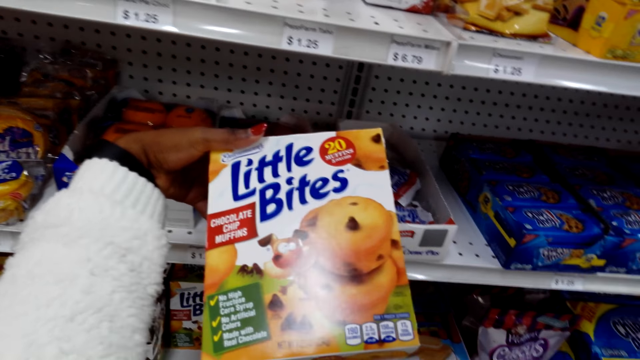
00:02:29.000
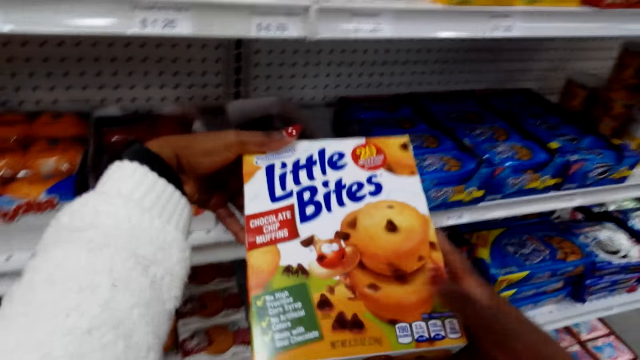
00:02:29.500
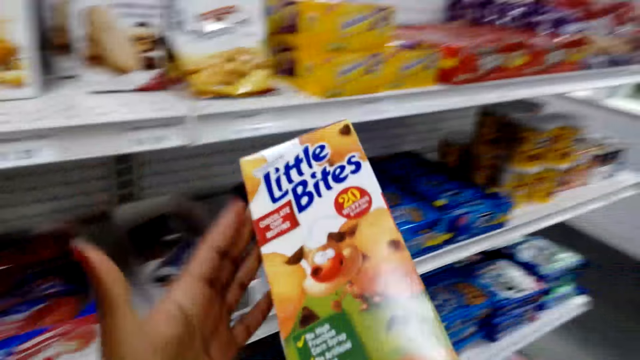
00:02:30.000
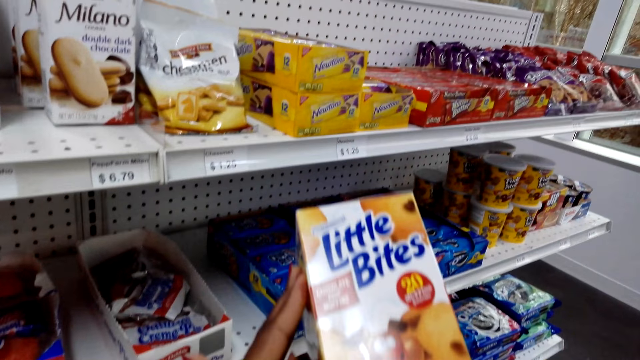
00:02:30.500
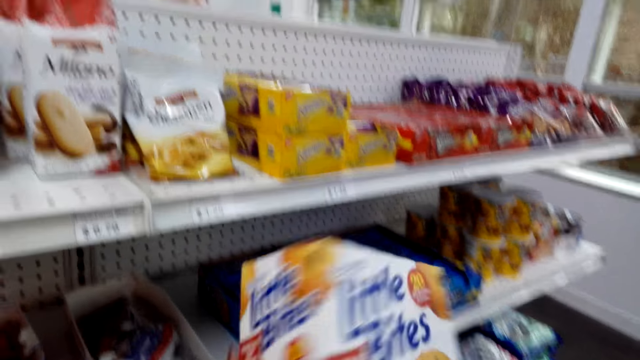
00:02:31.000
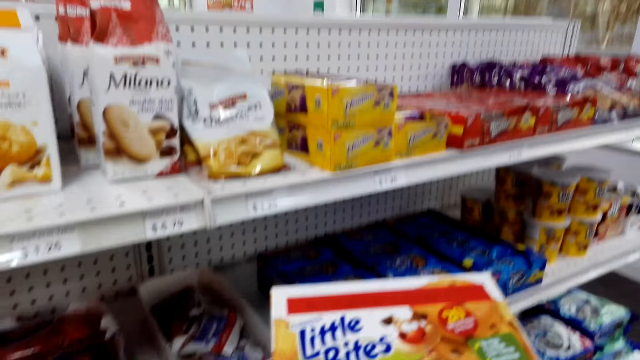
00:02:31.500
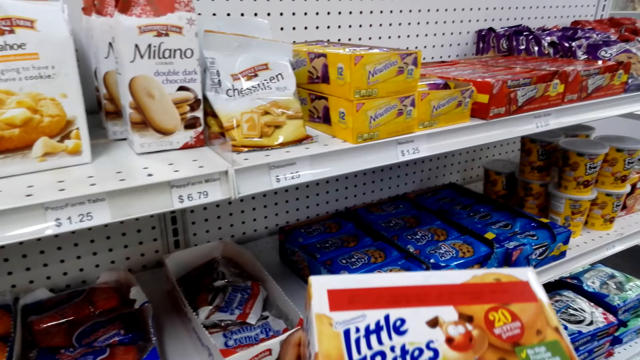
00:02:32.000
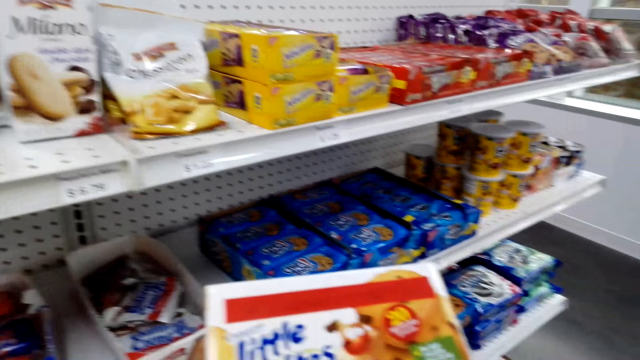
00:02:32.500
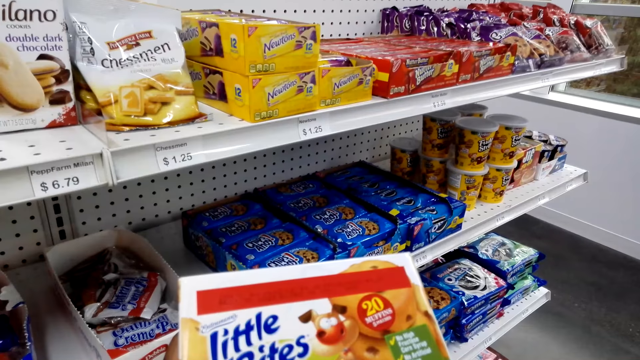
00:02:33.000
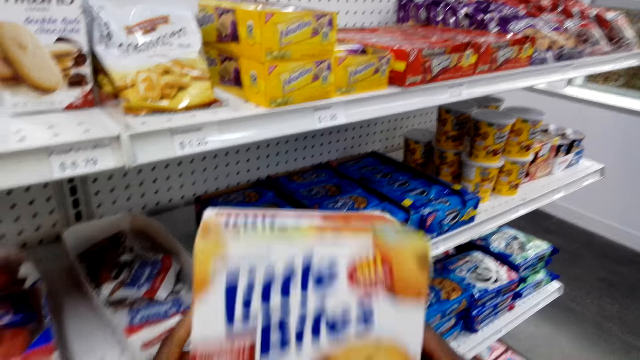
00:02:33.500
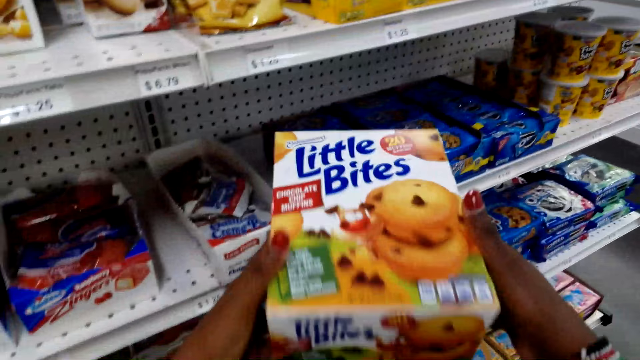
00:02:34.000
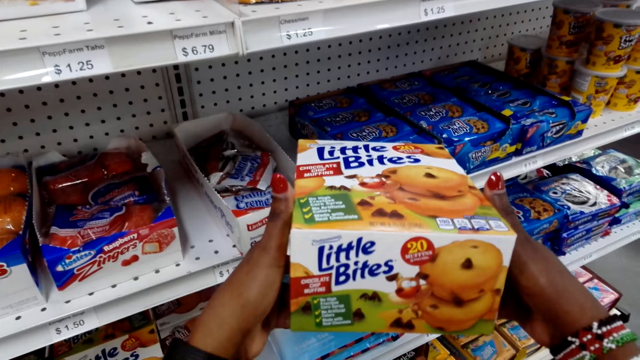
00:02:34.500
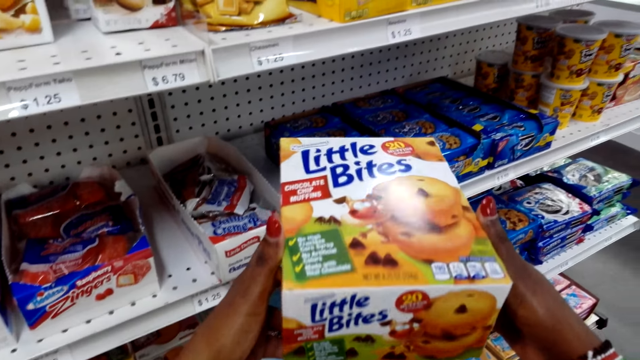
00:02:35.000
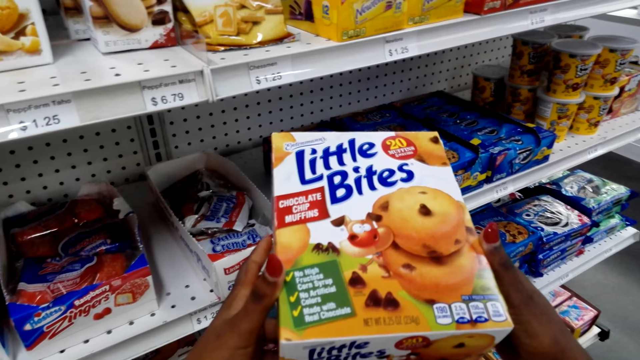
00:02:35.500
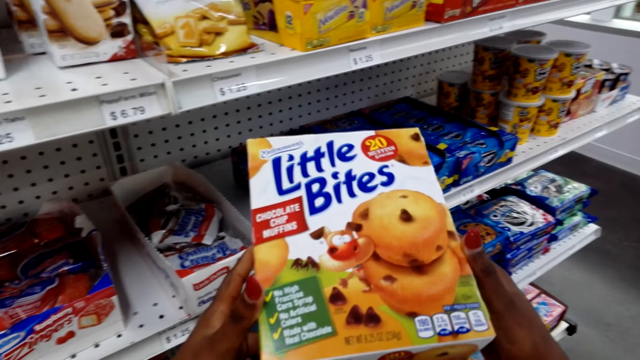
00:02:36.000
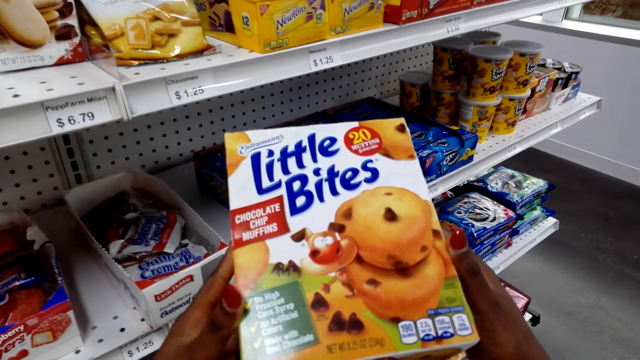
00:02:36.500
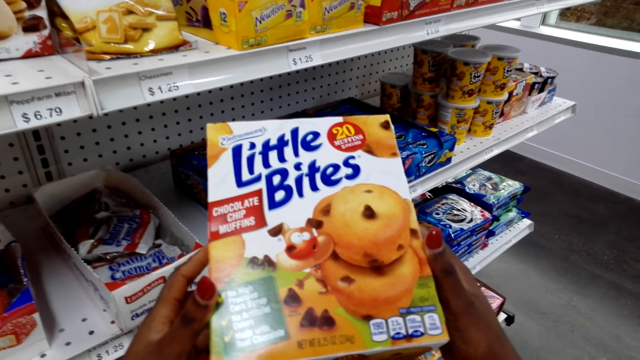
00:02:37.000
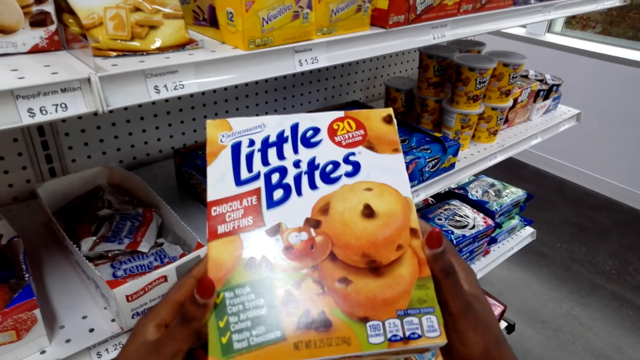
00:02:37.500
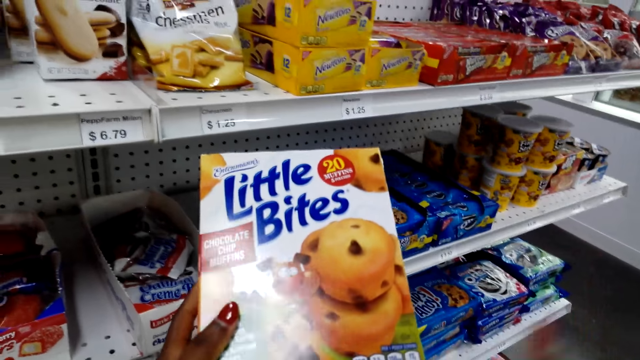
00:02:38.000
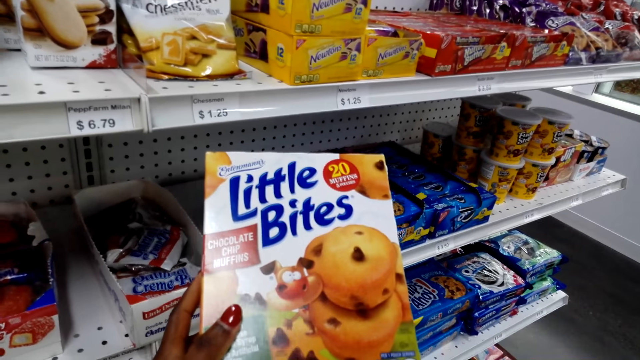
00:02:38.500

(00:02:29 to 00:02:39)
The camera wearer looks at something.

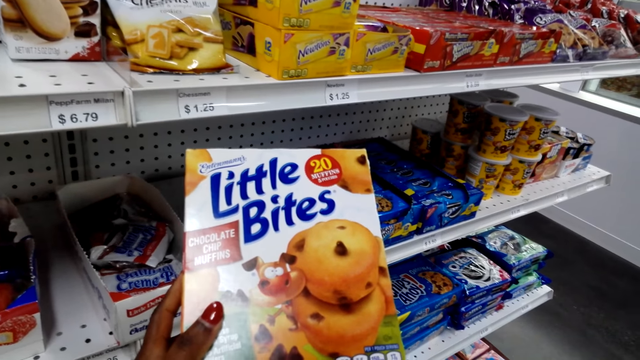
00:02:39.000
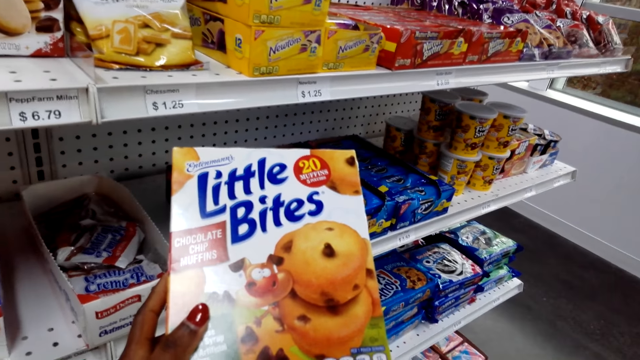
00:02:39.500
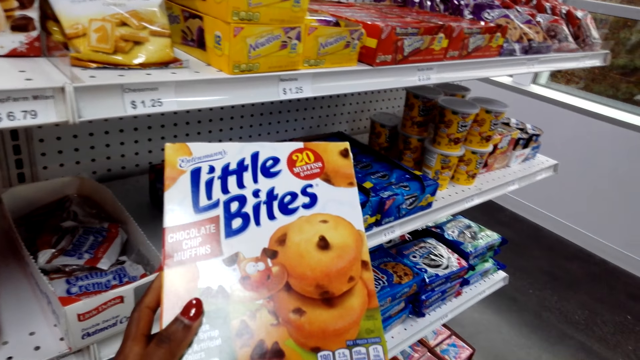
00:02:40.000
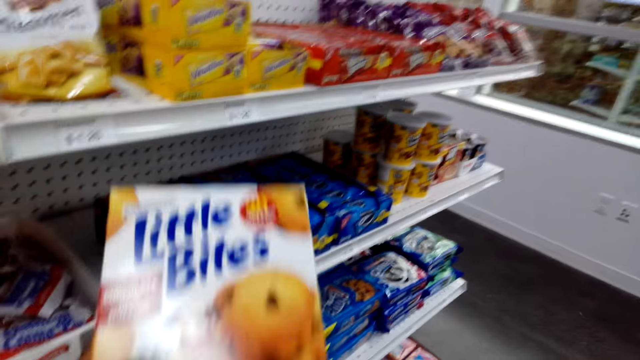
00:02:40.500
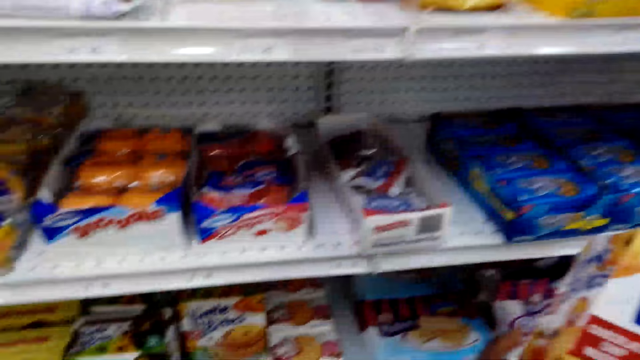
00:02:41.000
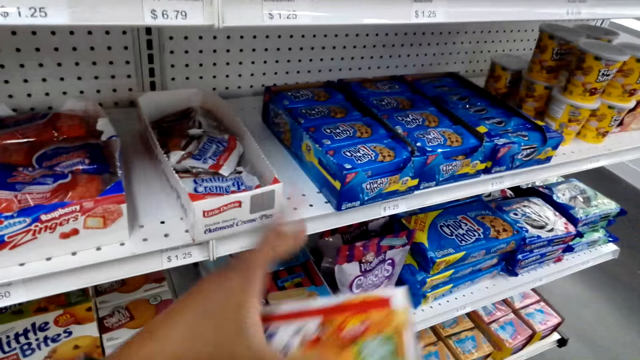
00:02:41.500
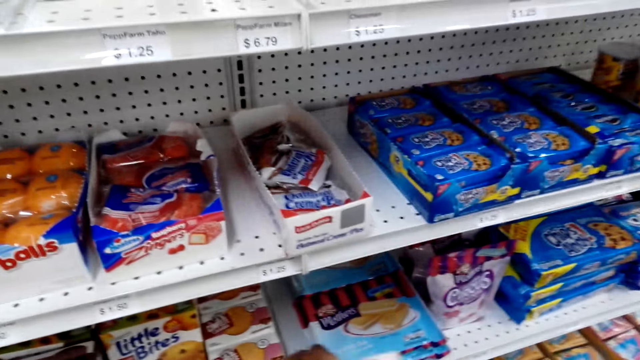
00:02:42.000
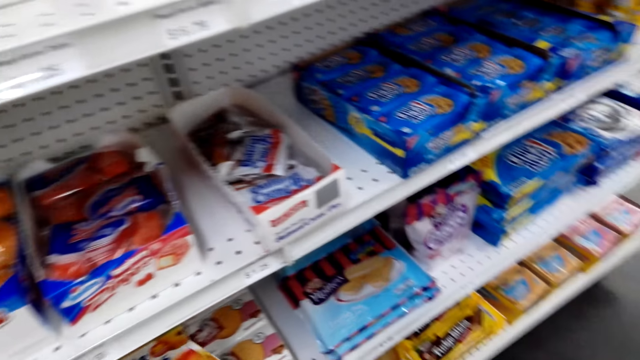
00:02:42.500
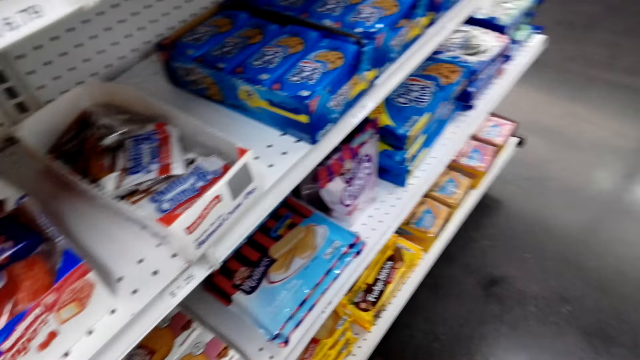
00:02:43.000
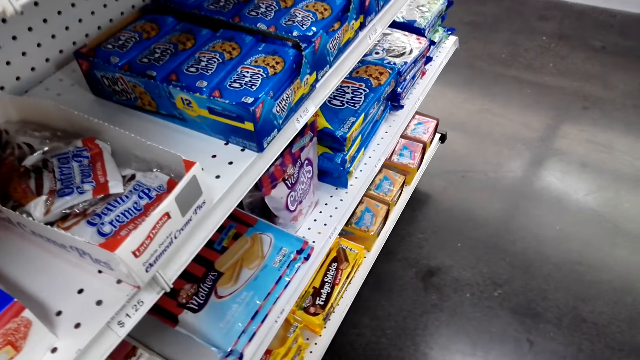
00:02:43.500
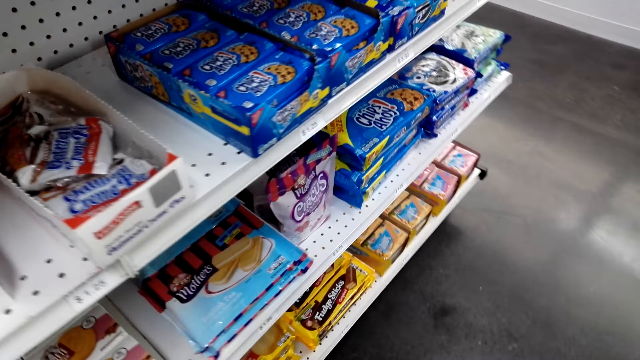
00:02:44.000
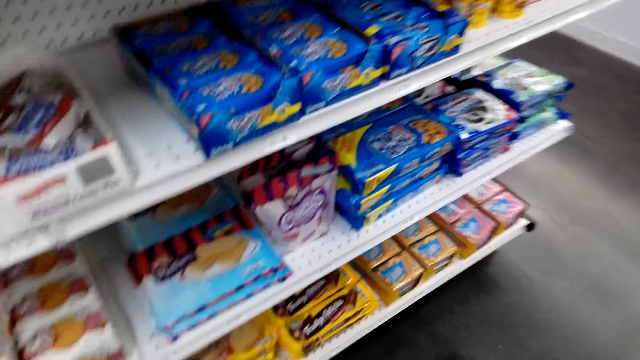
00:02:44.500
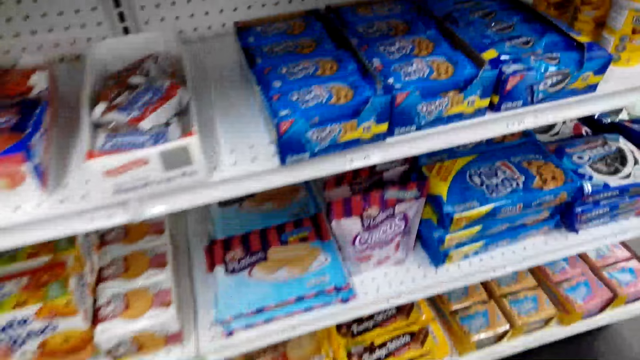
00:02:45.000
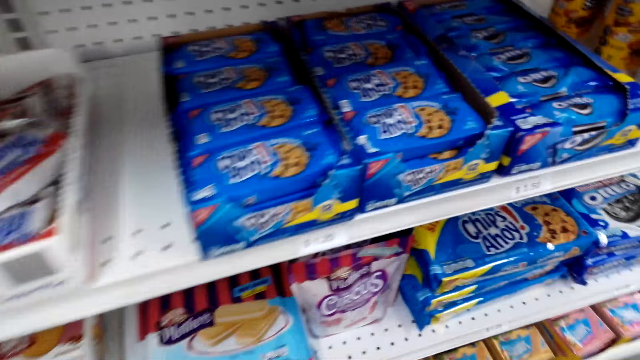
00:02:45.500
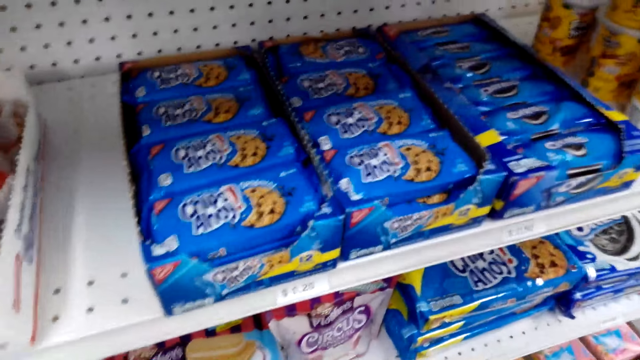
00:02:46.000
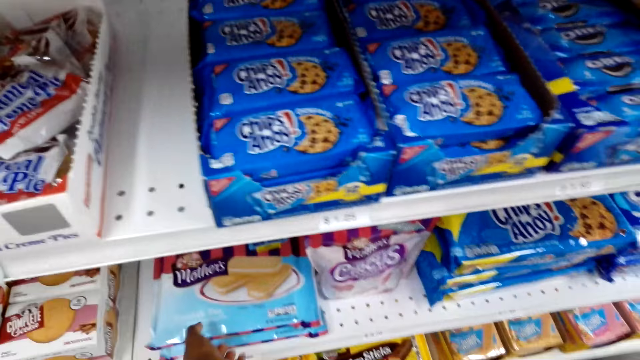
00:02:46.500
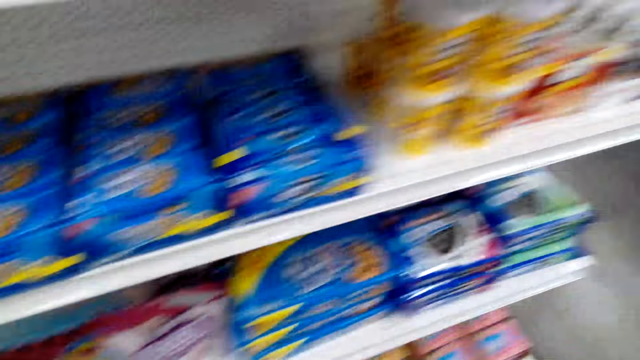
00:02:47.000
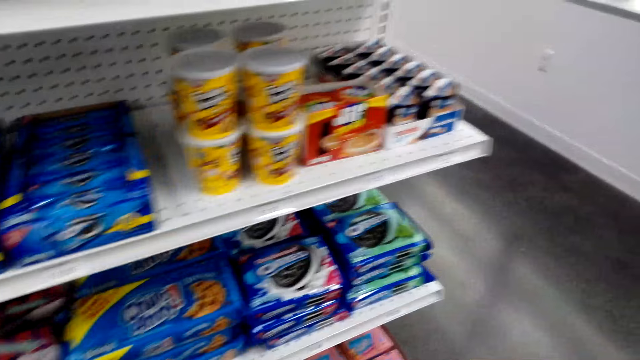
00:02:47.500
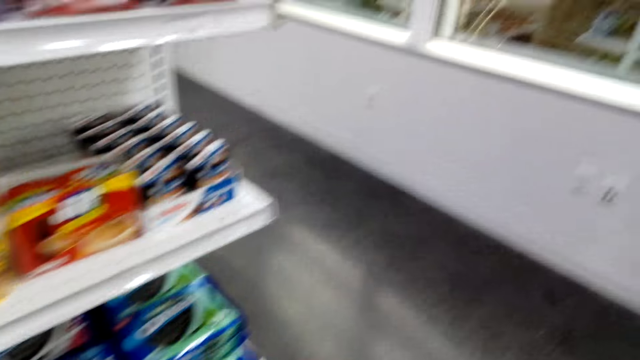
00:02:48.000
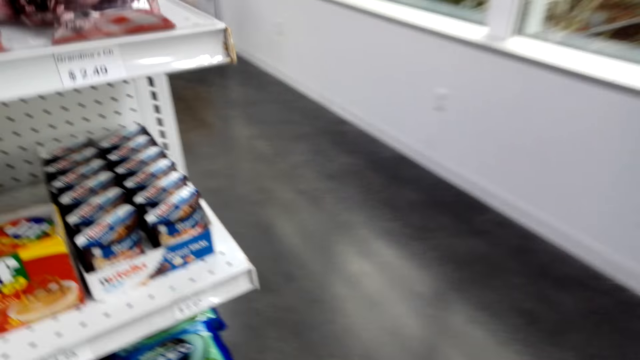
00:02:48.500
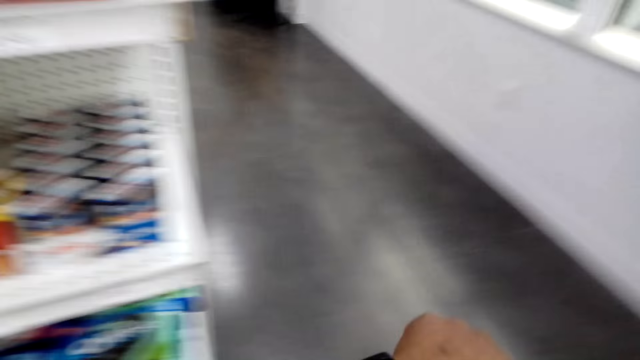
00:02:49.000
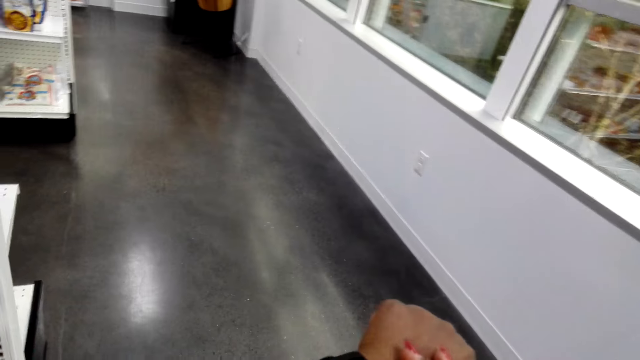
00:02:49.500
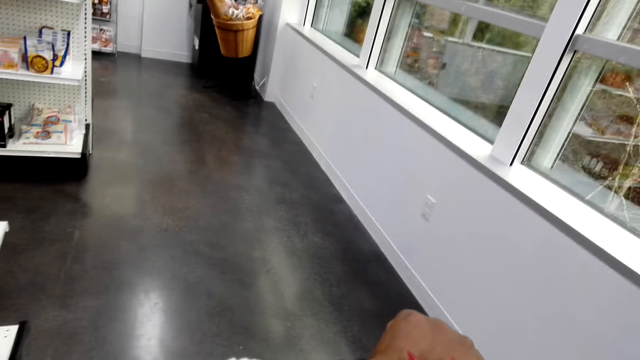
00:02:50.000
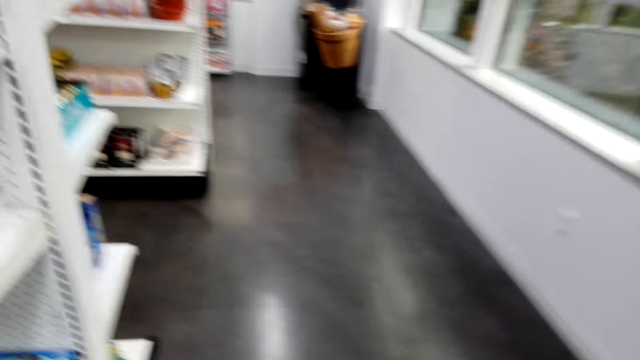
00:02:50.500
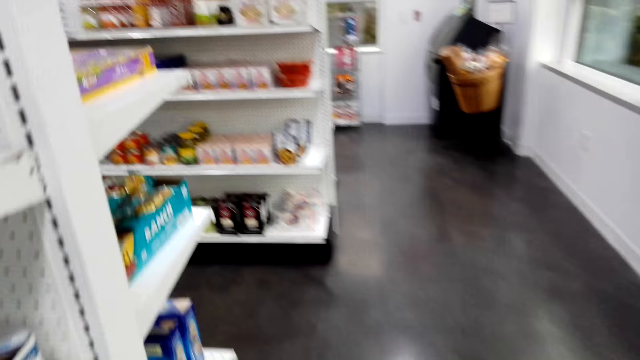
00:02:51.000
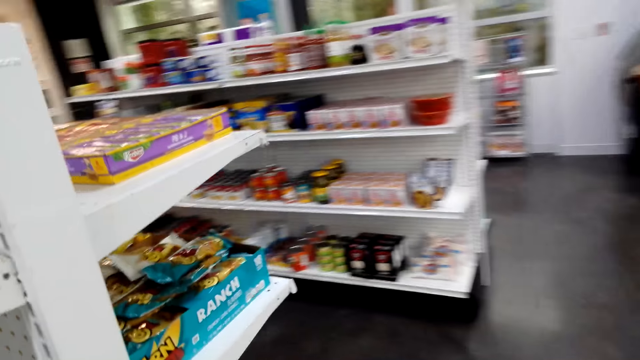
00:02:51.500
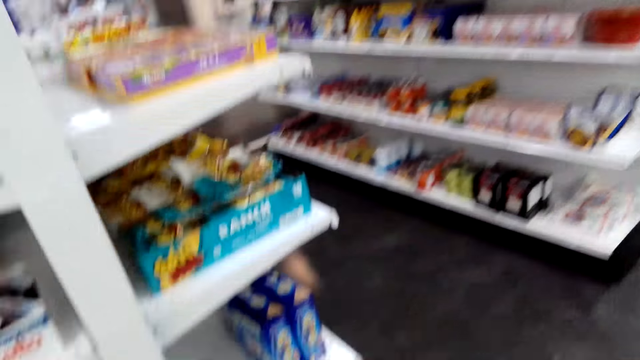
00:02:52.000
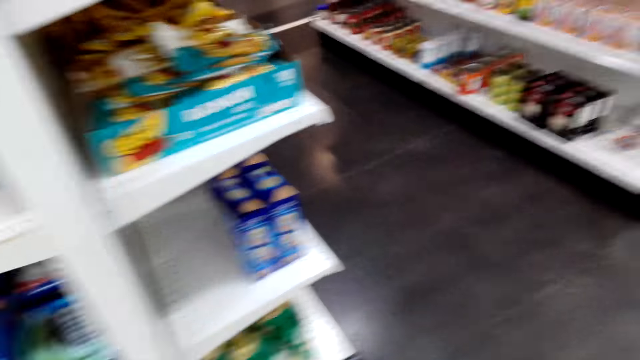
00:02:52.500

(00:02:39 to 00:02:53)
The camera wearer looks on the snack packet. They return the snack packet on the shelf. They walk around. They walk around again.
